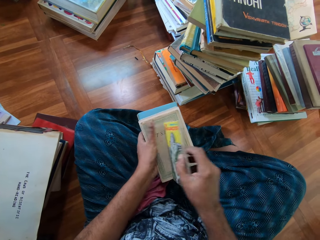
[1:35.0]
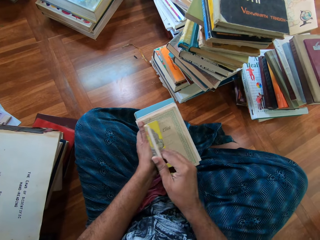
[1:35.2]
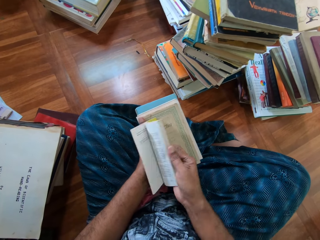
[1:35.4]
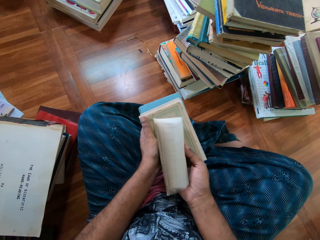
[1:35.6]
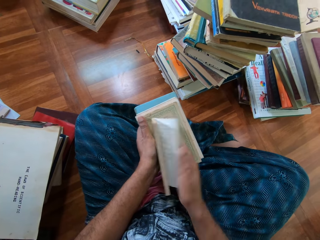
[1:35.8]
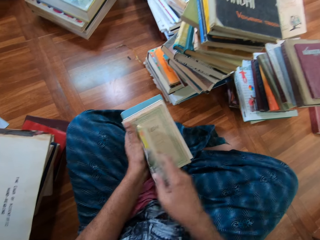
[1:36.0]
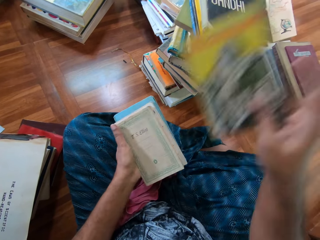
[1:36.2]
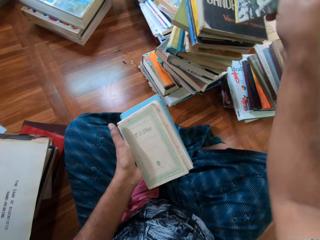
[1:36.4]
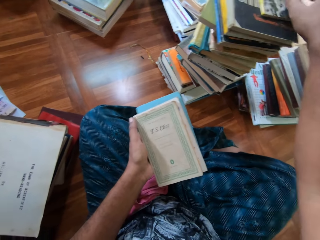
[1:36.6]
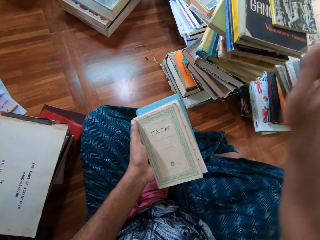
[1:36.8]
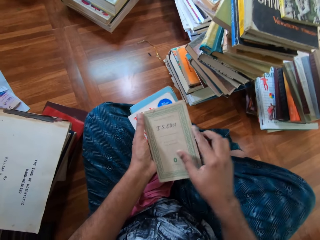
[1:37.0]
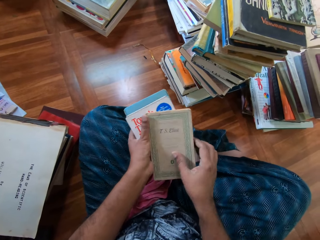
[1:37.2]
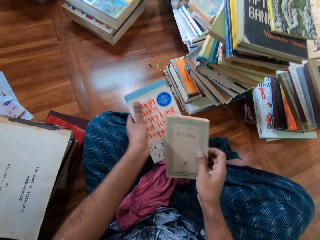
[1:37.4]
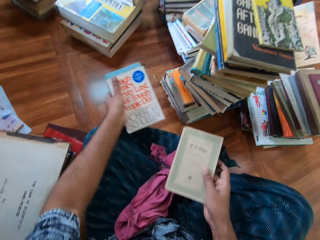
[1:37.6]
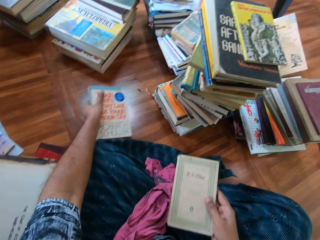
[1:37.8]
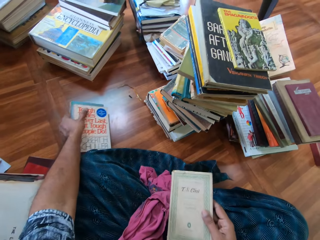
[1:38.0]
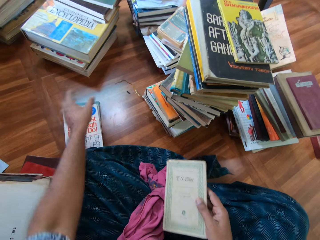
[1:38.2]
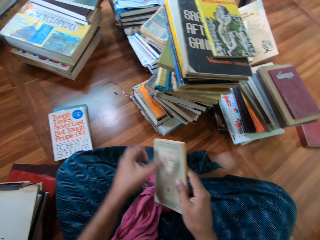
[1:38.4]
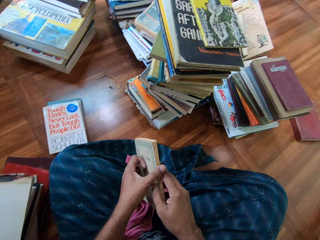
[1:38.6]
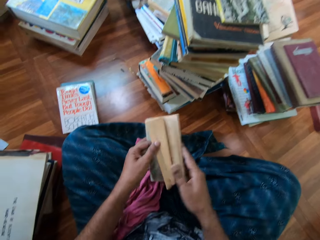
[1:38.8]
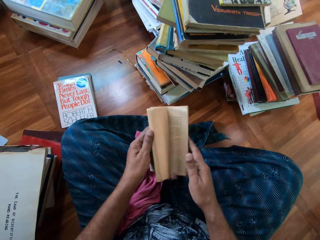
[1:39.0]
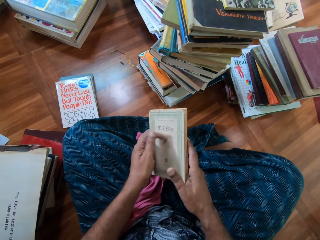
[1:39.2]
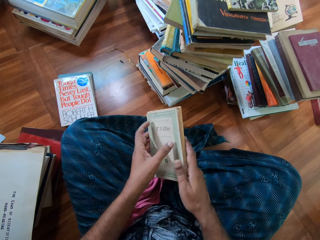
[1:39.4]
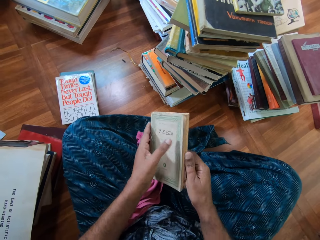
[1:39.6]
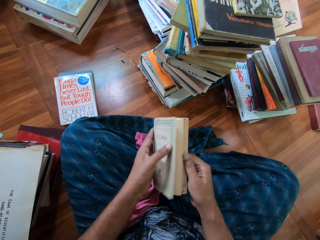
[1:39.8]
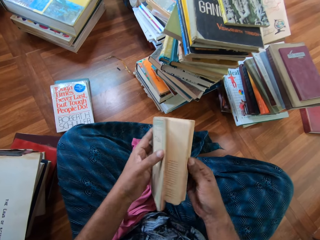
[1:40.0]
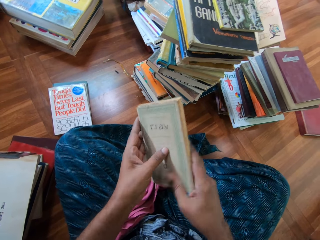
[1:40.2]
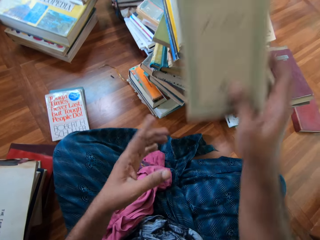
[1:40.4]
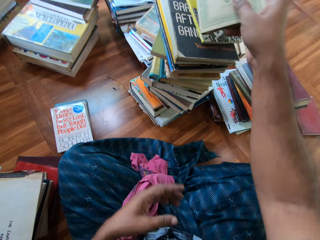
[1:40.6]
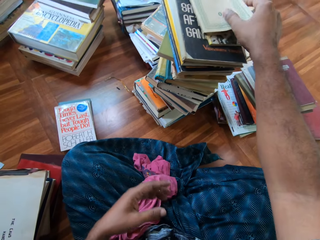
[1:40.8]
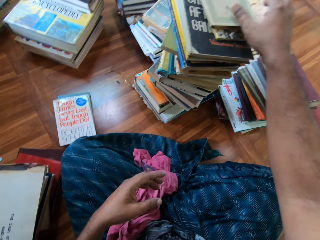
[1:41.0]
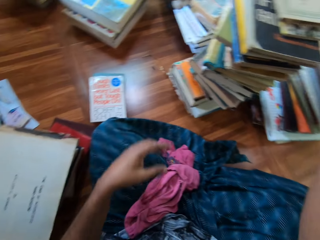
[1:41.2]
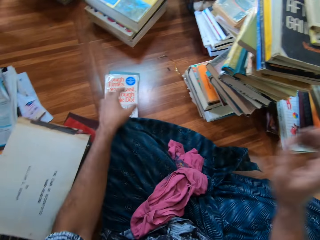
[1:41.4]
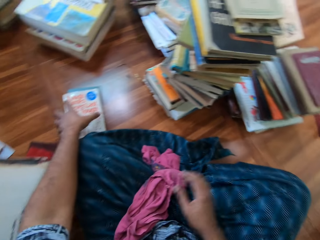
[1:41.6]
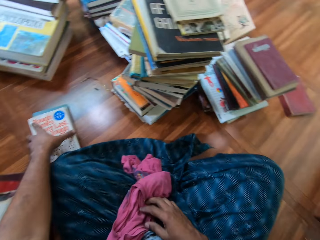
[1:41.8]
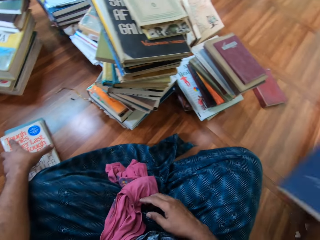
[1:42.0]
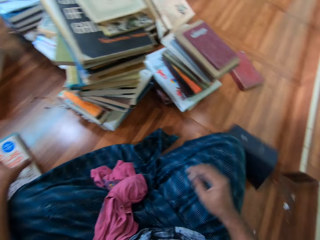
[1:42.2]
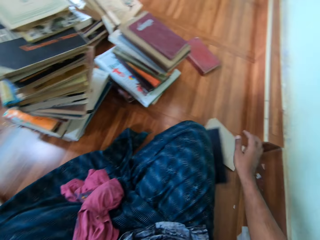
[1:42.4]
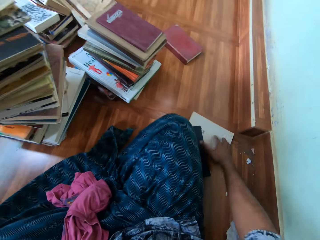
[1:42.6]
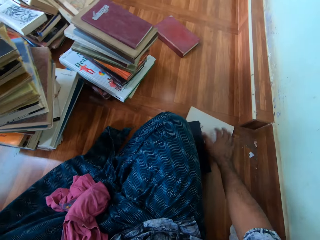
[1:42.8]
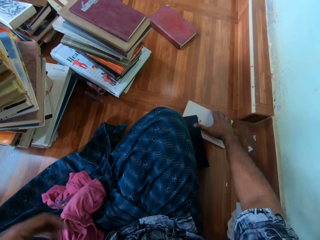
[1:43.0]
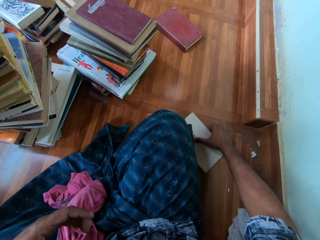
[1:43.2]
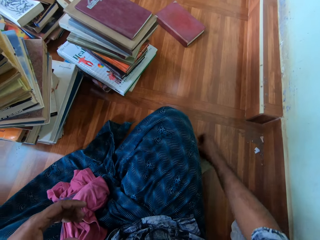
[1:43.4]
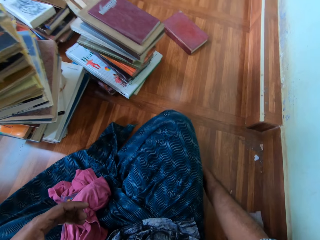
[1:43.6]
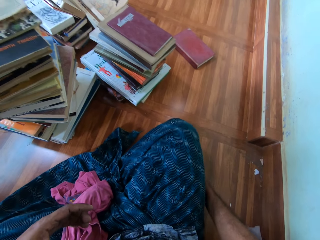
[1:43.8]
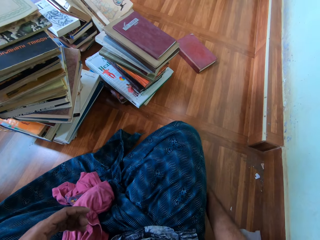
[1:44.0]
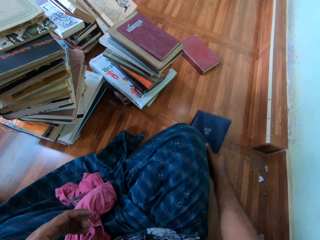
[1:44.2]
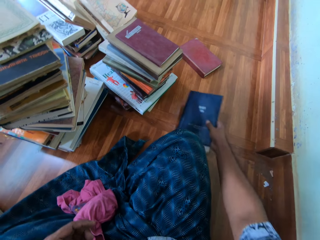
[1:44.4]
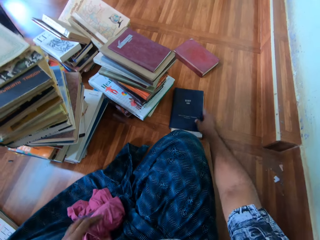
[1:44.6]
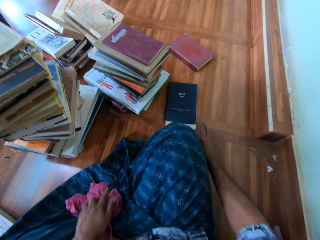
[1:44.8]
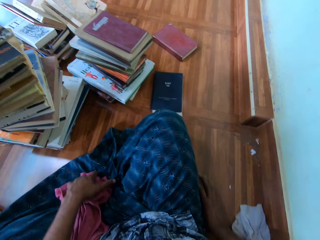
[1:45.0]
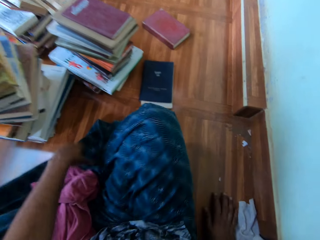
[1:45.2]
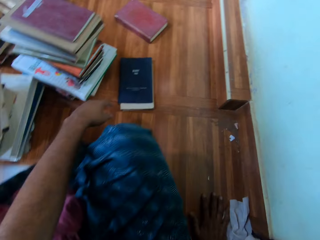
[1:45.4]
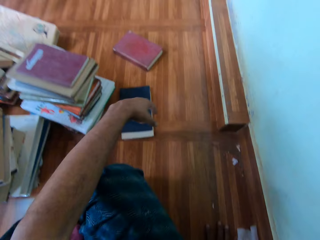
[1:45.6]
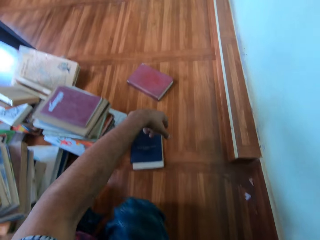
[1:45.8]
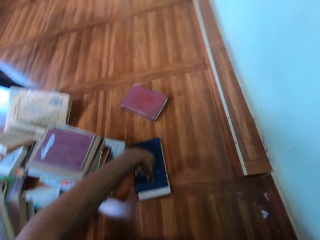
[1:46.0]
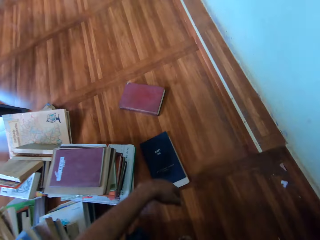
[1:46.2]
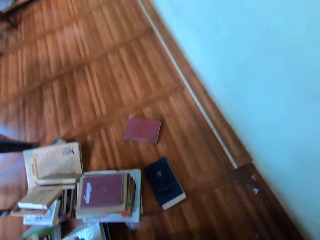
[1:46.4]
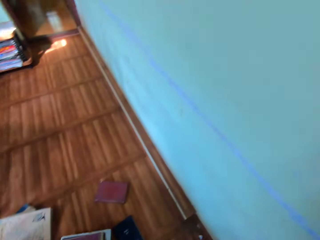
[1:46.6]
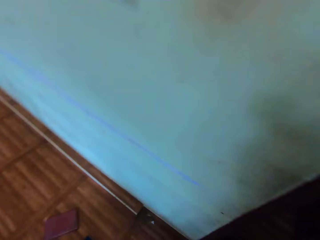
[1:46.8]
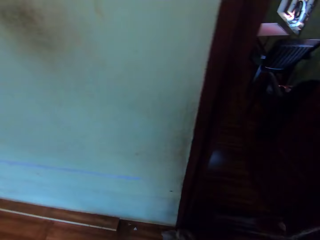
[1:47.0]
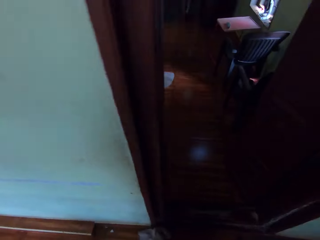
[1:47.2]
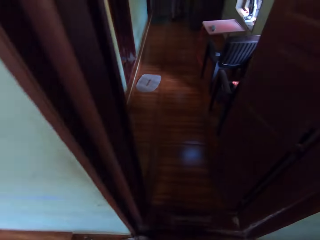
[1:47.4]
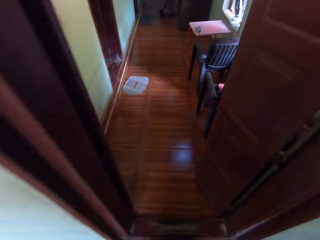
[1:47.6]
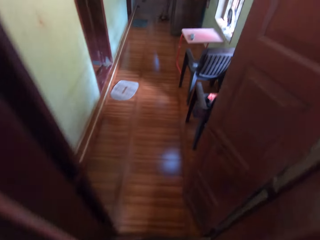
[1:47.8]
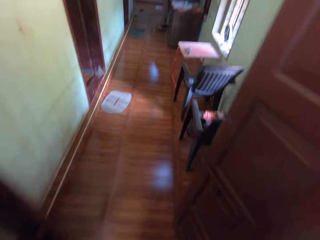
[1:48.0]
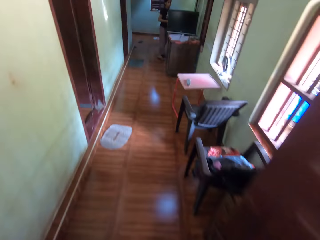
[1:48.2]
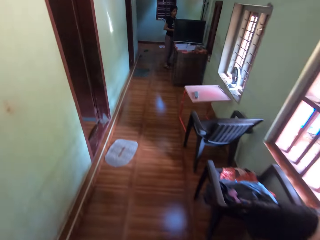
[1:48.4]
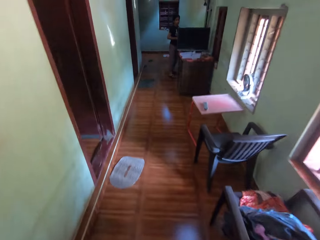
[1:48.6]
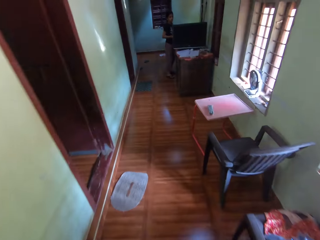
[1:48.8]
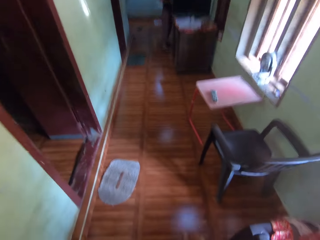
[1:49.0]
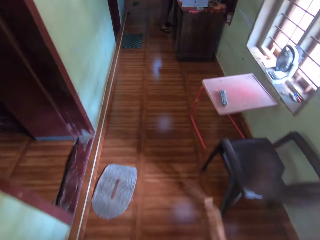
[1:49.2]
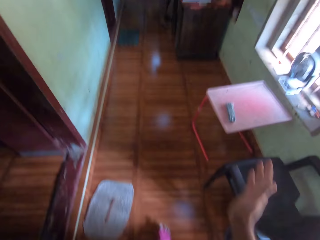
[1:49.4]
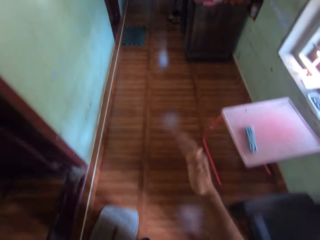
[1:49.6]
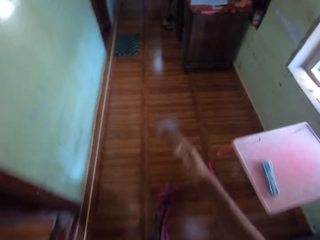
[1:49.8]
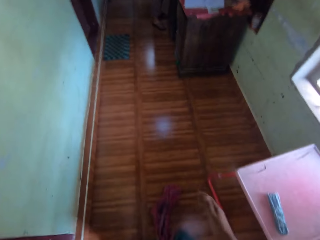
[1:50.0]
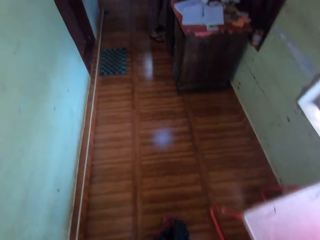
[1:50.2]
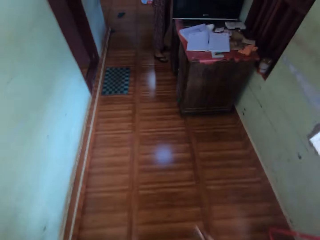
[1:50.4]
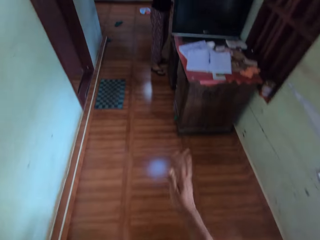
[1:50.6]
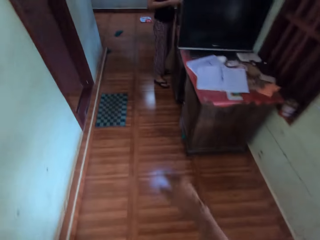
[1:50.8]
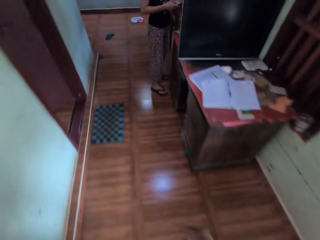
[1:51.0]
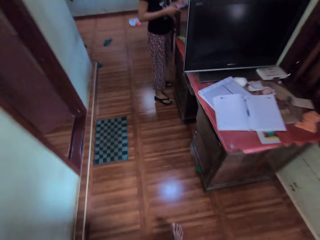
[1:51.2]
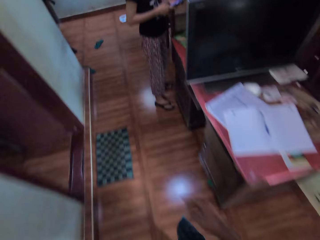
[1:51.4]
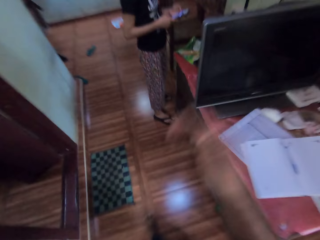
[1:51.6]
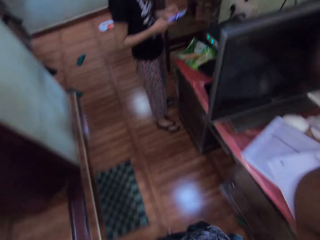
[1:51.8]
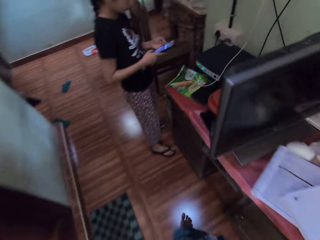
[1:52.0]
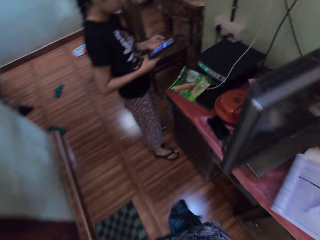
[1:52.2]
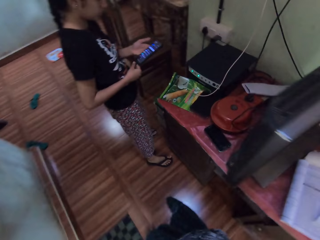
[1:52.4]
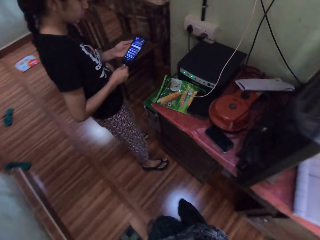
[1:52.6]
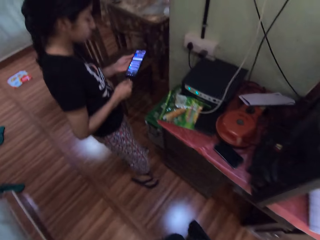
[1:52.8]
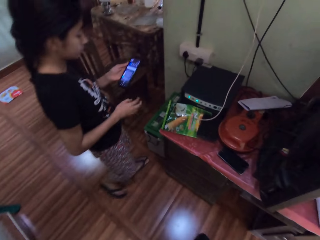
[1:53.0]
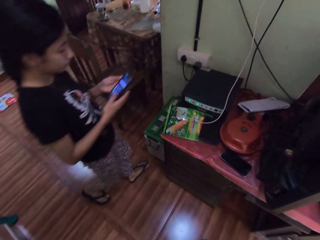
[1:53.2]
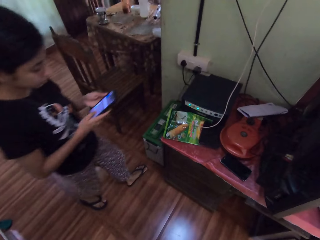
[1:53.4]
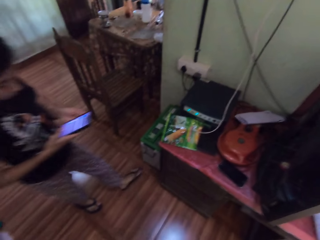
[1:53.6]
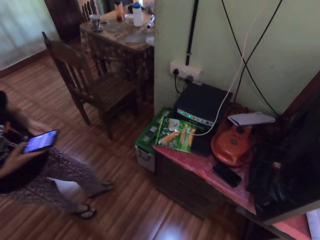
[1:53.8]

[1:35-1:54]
The camera wearer scrolls the book. He drops the book on the pile of books on the ground with his right hand. He picks up a book. He drops the books on the ground with his left hand. He flips through a book in both hands. He drops the book on the pile of books on the ground with his right hand. He picks up a book. He picks up a book again. He arranges some books on the ground with his right hand. He puts down the book. He stands from the ground. He walks in a corridor. He raises his hand, puts his hand down and fixes the camera. The boy stands in the corridor with a phone in both hands. The boy scrolls the phone.
